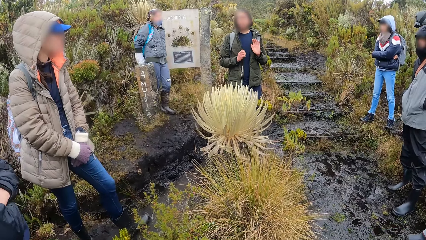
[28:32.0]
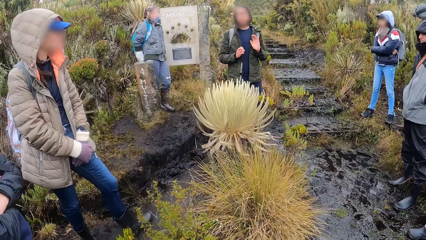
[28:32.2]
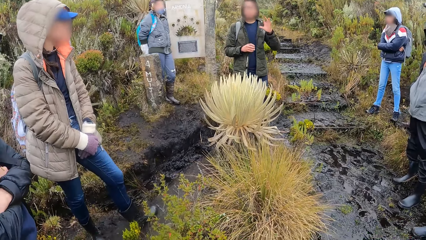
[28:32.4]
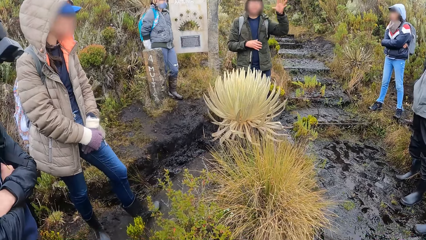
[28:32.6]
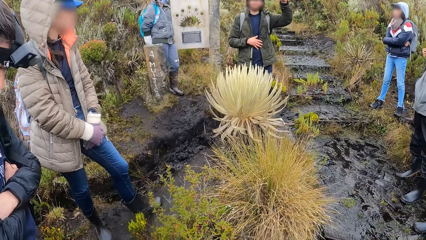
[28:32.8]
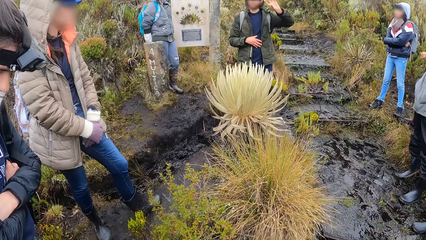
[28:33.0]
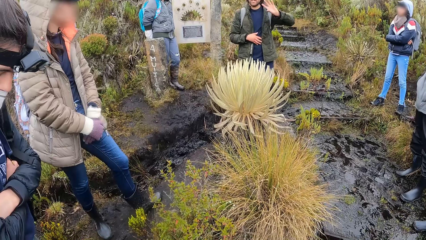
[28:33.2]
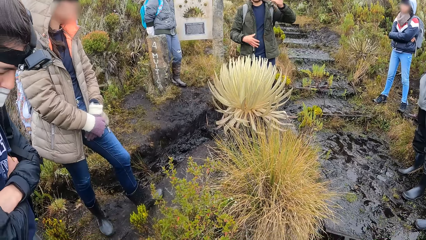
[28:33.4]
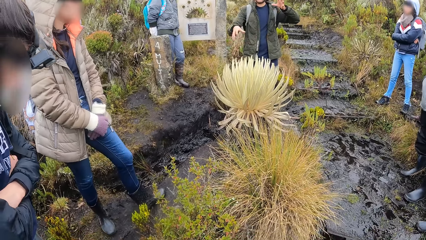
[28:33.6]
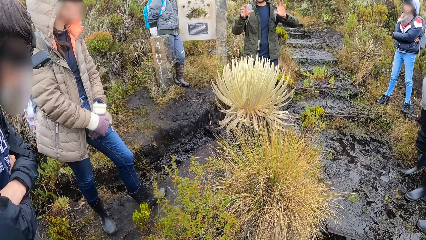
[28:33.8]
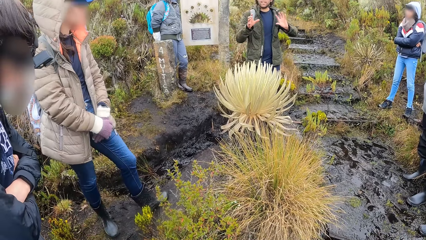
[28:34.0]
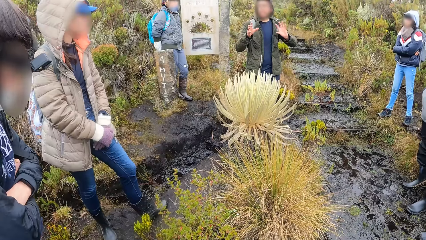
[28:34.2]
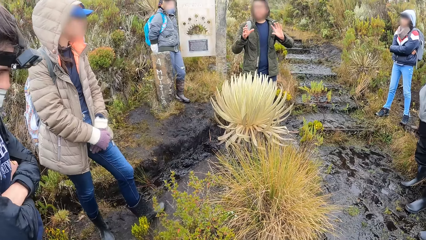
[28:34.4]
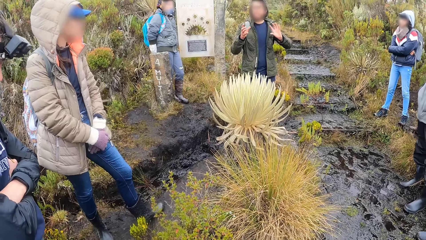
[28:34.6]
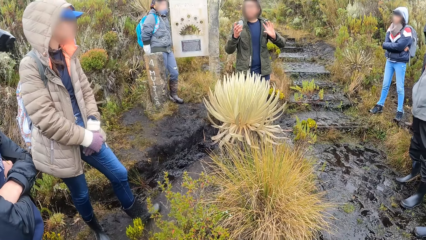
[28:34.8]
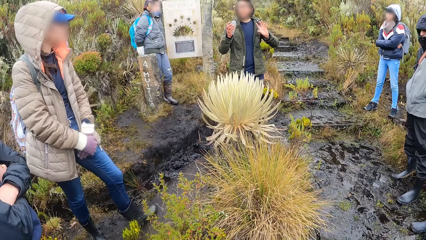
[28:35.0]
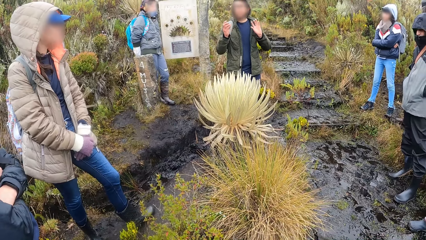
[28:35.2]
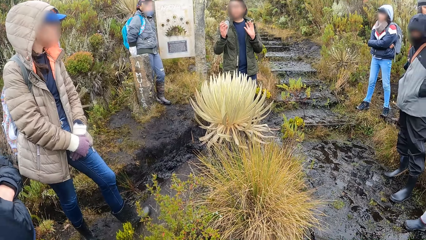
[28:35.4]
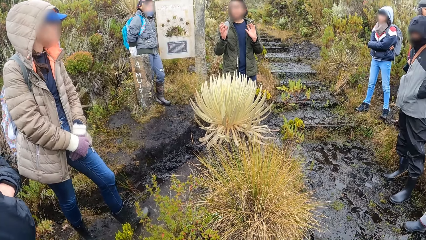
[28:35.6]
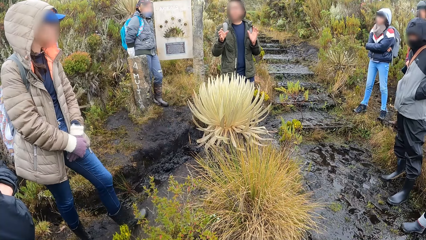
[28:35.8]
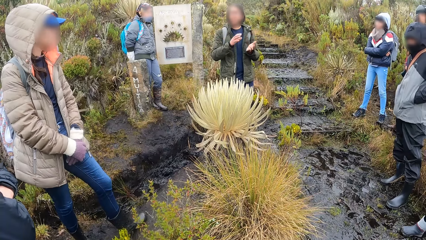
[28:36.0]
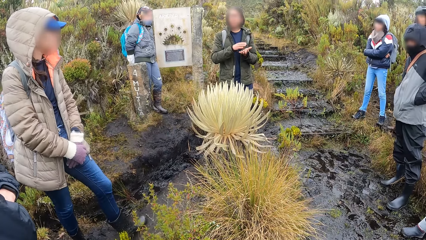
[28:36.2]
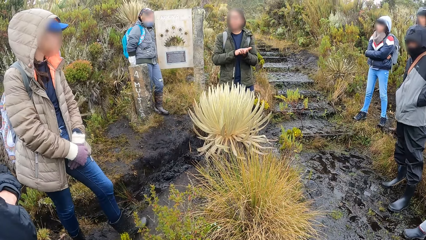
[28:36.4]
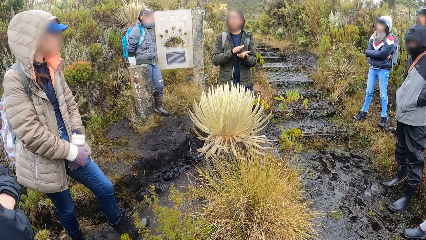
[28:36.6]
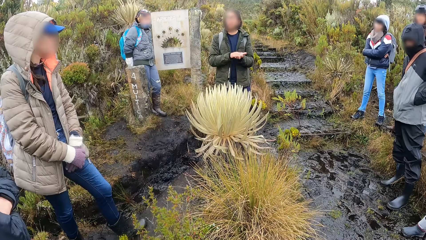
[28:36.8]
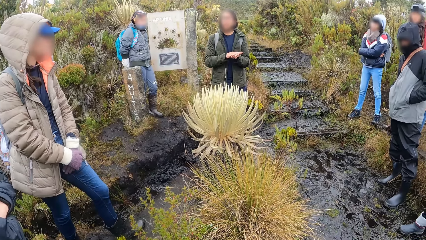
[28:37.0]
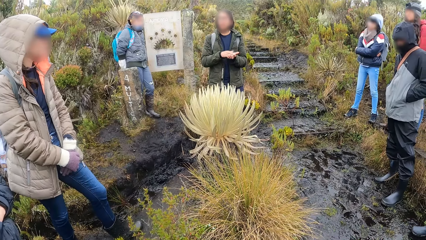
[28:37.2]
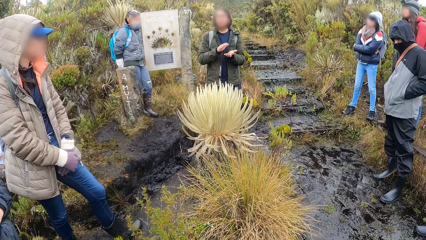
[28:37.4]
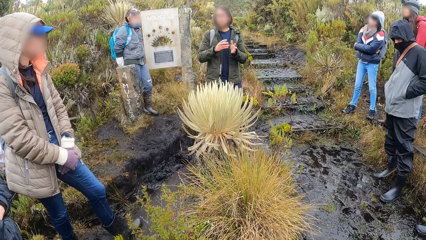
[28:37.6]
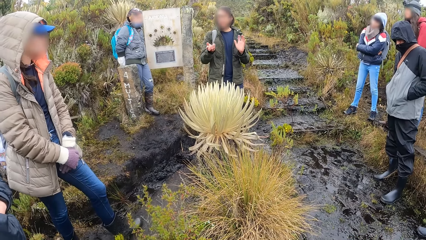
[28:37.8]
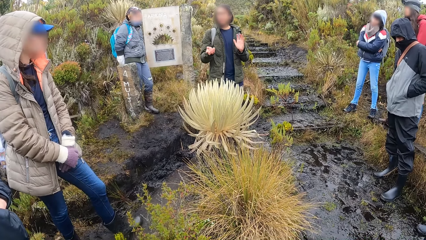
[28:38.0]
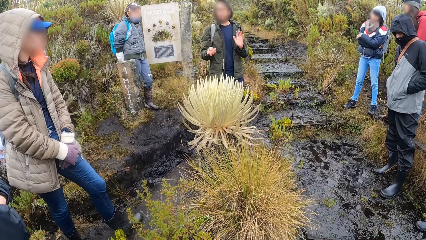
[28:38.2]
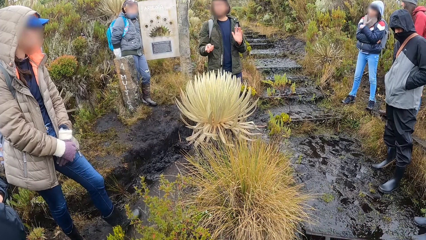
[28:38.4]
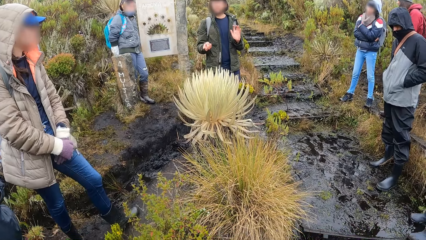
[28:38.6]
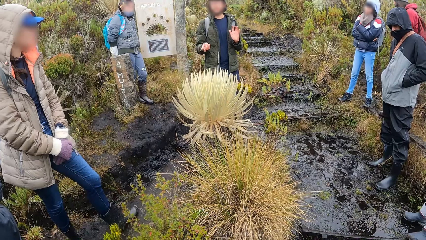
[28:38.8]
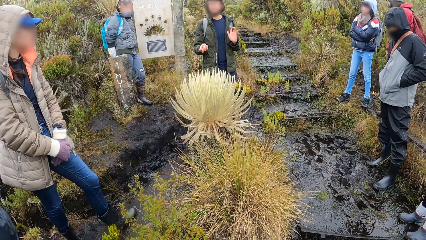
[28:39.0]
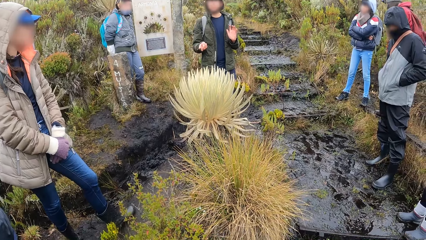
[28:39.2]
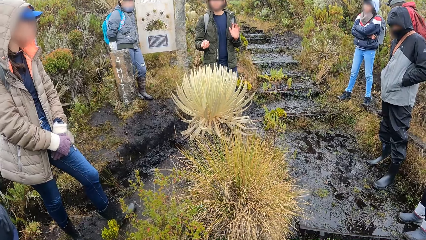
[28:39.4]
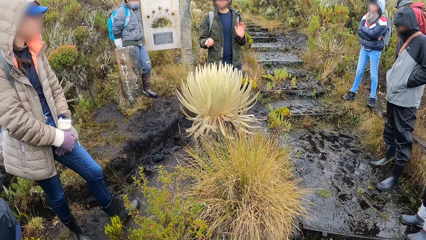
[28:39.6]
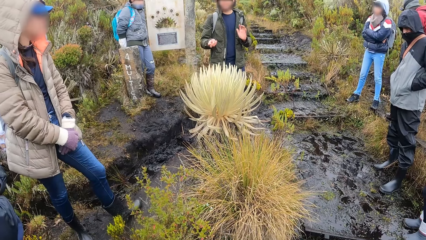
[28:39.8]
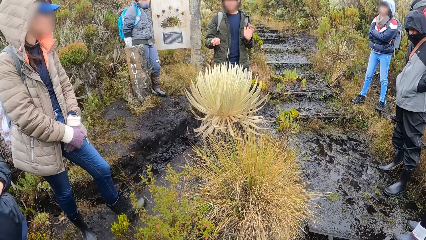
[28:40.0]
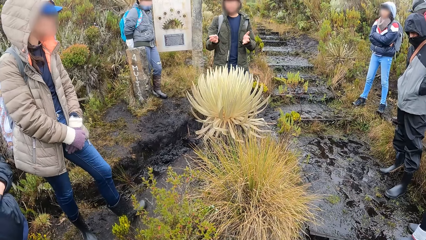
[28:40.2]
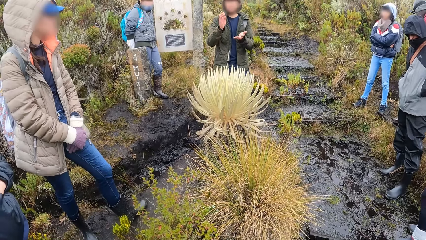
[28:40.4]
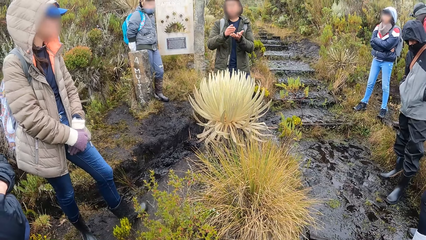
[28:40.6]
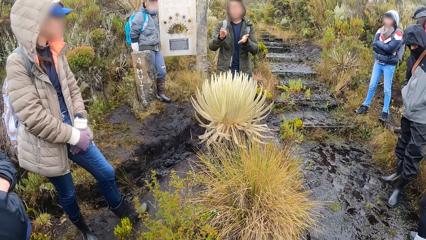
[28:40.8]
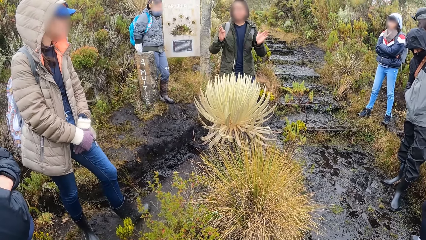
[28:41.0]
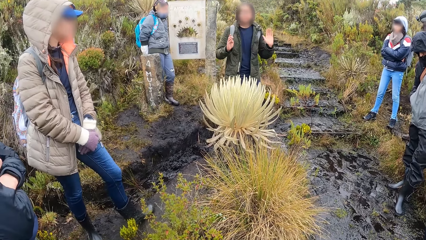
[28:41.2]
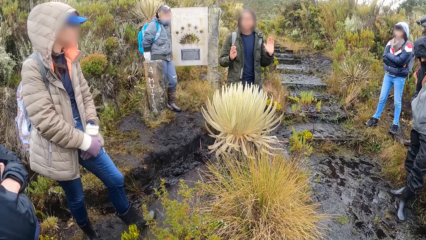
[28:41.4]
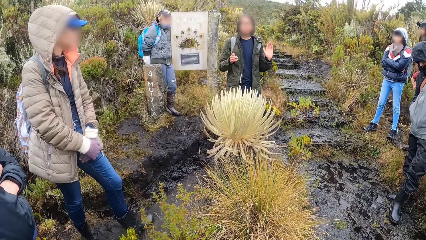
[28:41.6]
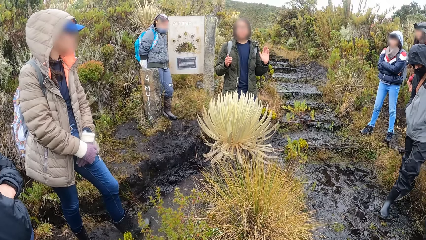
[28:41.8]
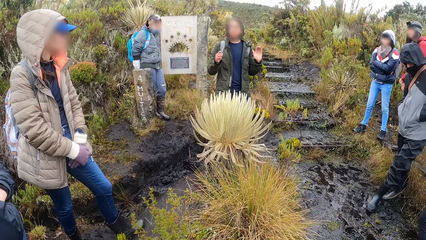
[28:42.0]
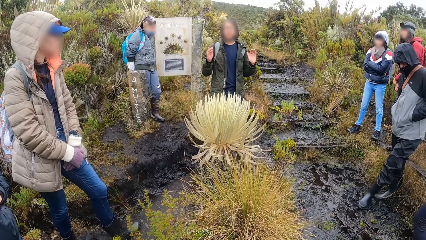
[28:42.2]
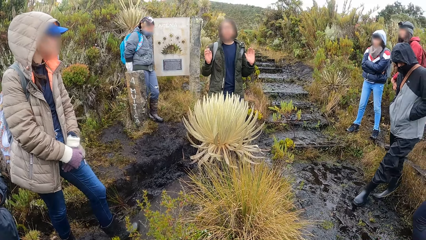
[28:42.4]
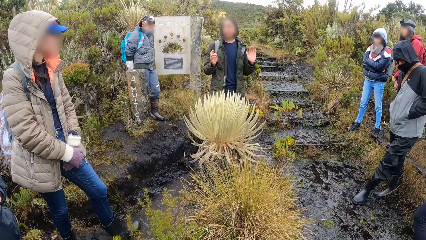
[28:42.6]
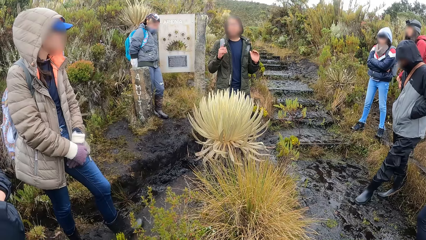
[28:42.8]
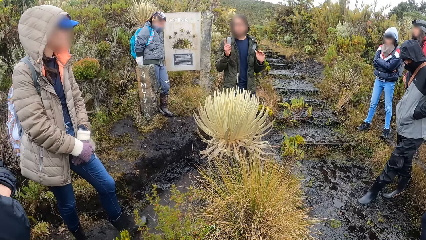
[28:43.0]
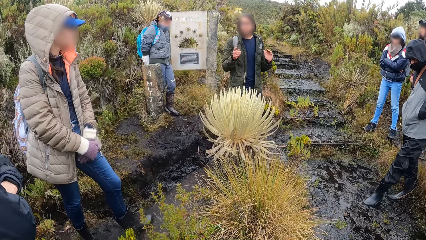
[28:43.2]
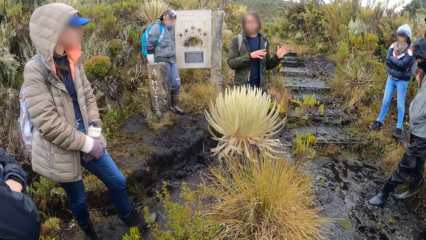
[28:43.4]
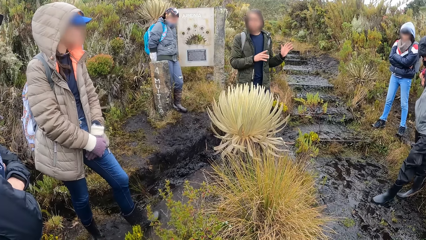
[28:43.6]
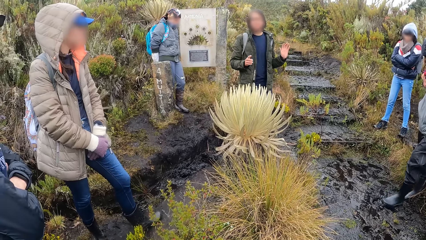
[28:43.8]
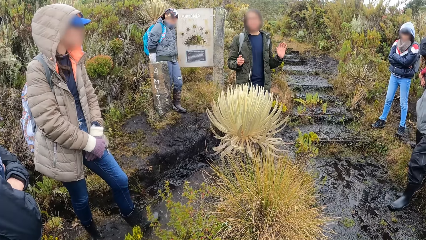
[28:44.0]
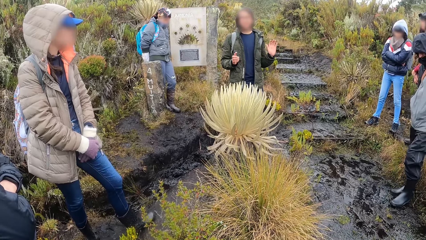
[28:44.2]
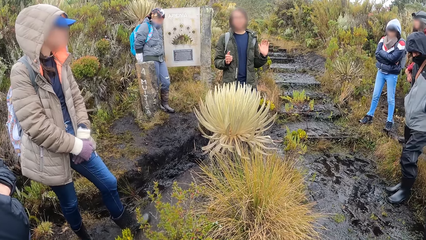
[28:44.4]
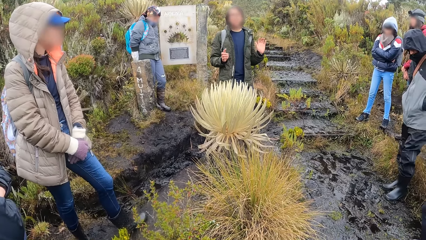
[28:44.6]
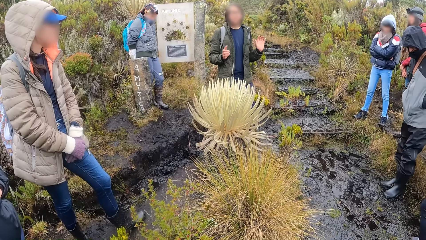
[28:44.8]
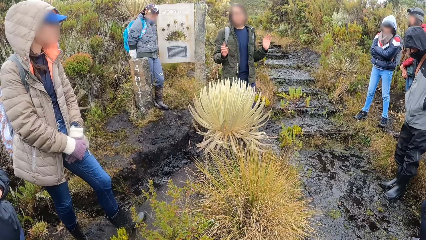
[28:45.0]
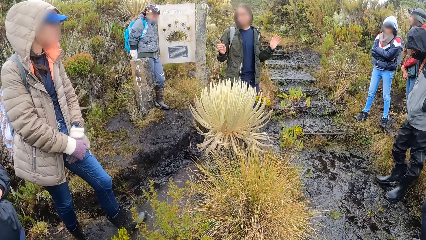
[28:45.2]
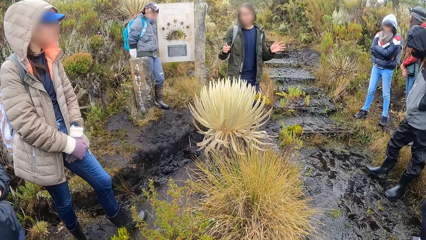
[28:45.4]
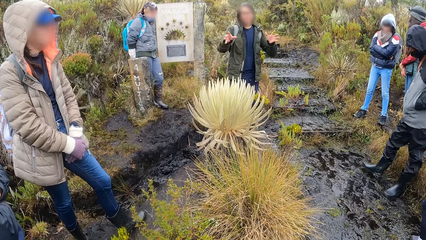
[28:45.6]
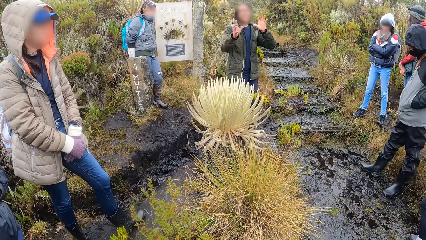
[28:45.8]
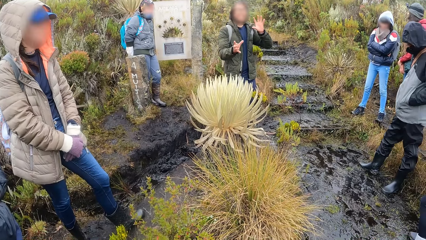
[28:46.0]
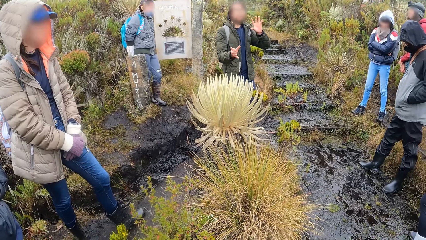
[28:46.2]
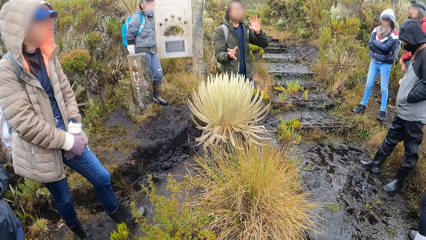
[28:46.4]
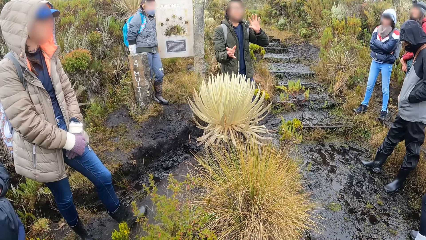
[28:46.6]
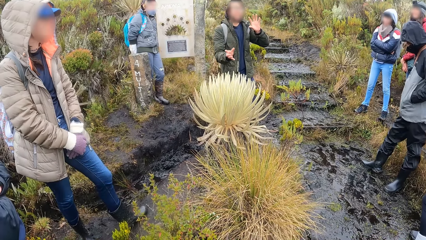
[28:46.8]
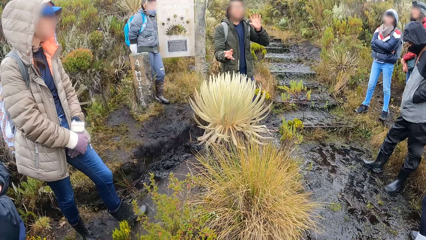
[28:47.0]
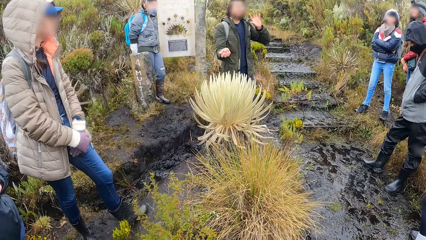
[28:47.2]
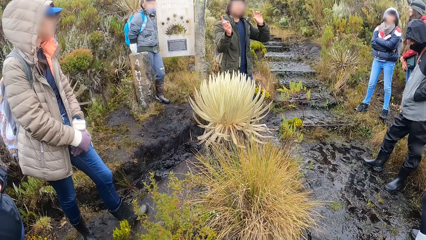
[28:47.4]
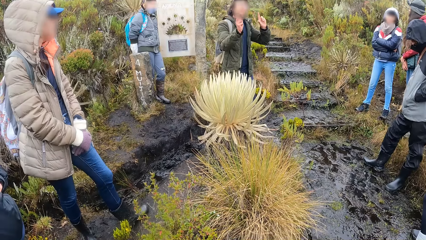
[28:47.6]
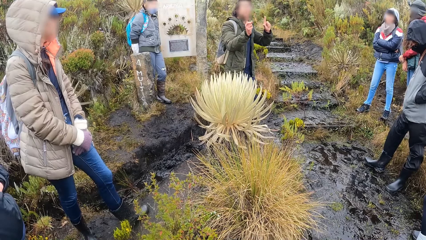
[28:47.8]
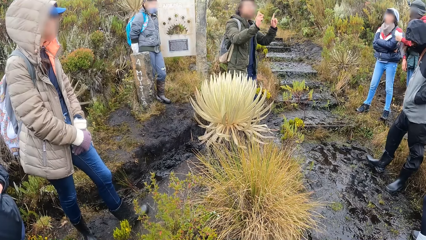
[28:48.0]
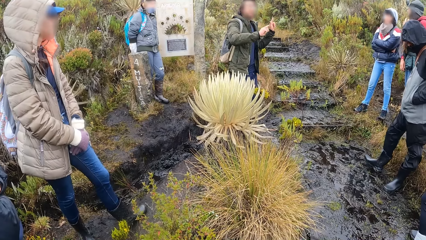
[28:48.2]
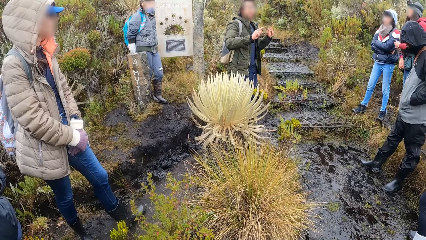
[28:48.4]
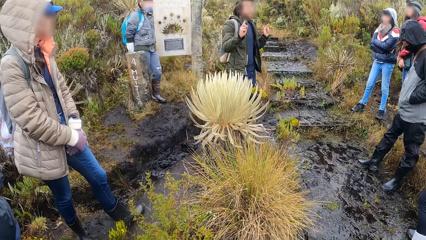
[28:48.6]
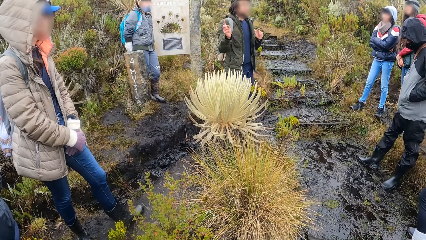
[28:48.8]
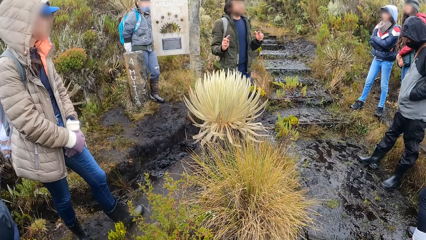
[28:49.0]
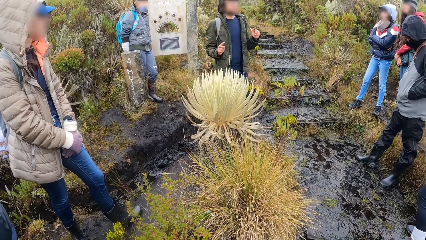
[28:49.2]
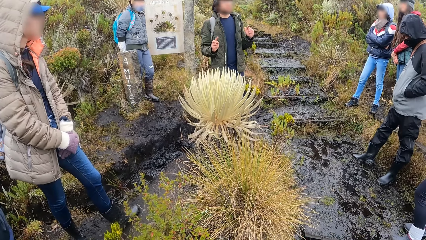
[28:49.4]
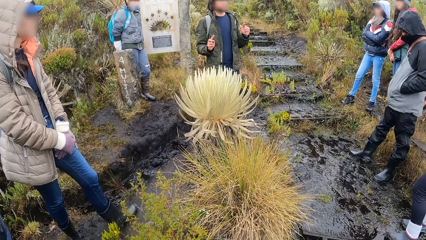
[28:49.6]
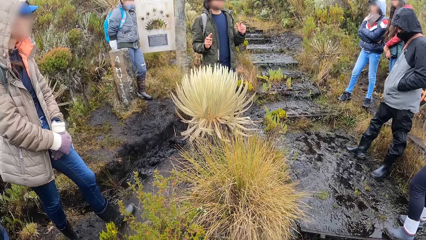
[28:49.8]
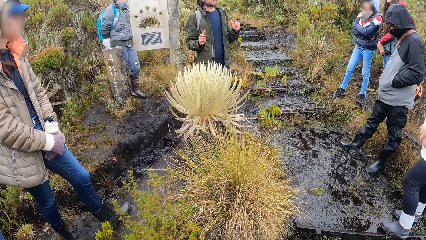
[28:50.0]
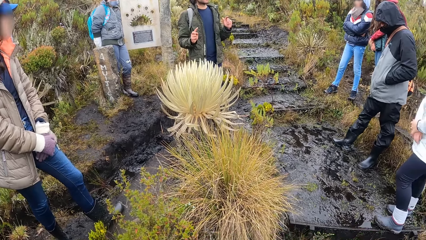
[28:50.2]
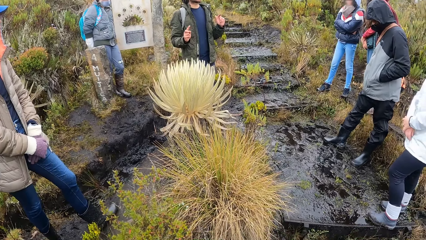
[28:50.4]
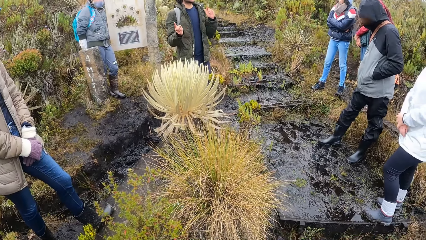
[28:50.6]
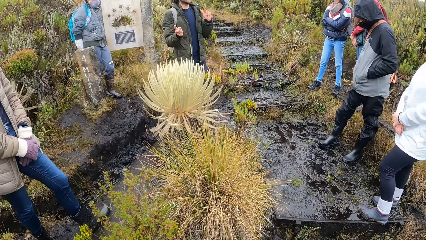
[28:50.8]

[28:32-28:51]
The man touches his stomach with his right hand. The man claps both hands. A lady uses gestures.
